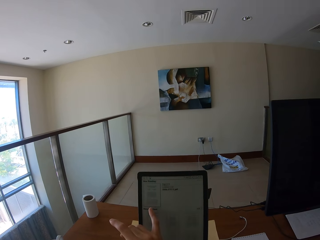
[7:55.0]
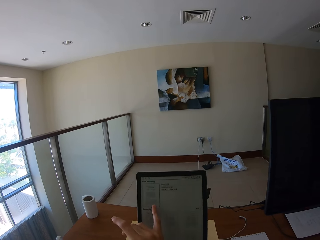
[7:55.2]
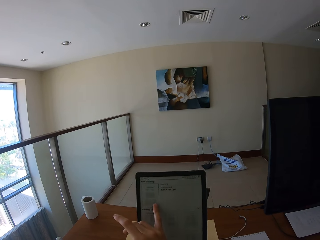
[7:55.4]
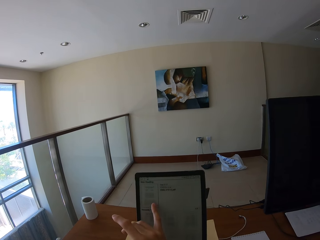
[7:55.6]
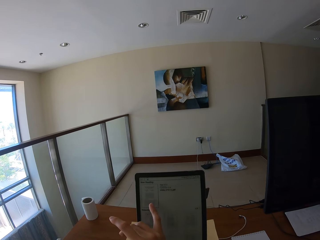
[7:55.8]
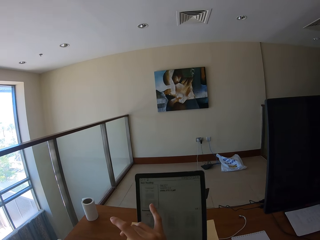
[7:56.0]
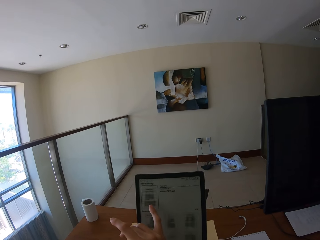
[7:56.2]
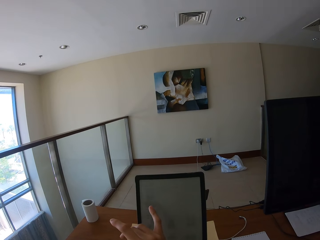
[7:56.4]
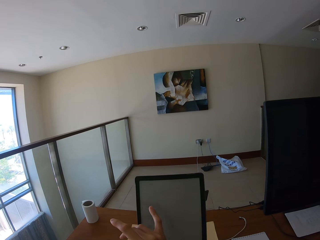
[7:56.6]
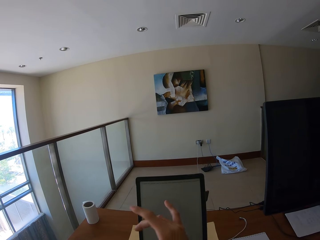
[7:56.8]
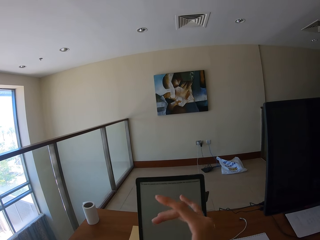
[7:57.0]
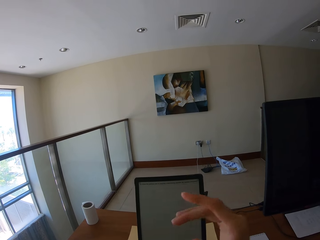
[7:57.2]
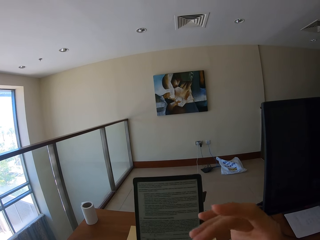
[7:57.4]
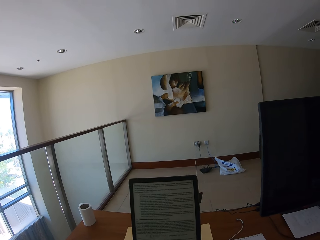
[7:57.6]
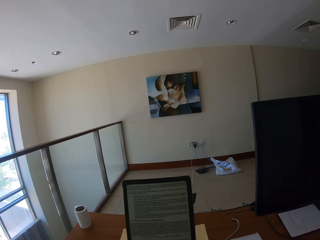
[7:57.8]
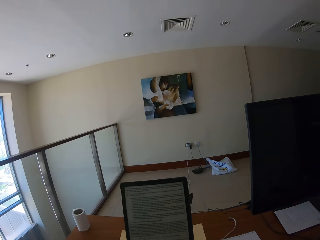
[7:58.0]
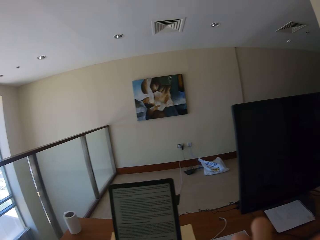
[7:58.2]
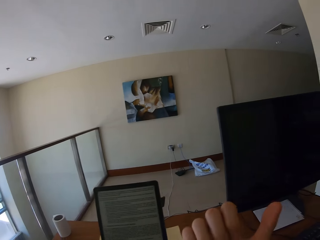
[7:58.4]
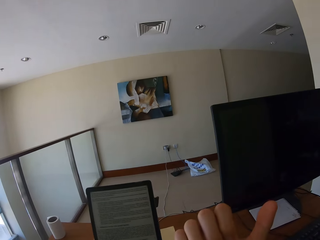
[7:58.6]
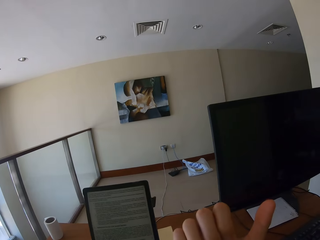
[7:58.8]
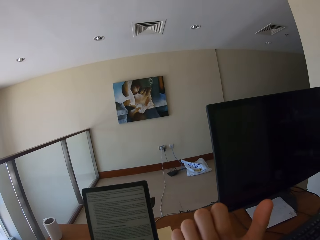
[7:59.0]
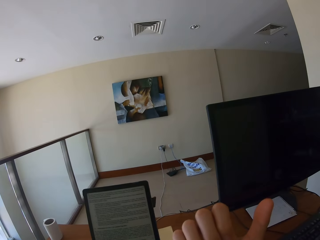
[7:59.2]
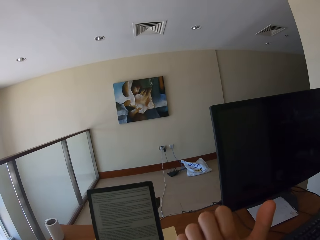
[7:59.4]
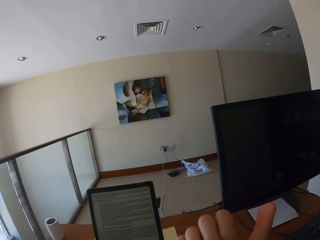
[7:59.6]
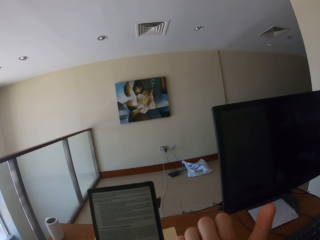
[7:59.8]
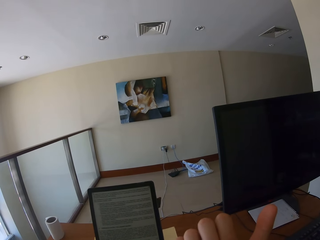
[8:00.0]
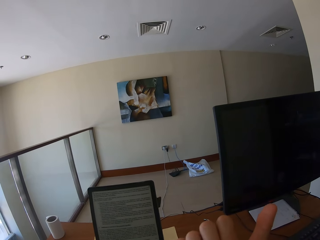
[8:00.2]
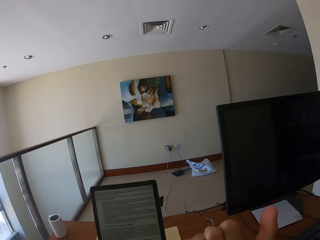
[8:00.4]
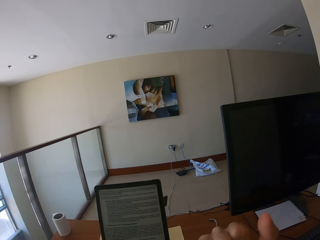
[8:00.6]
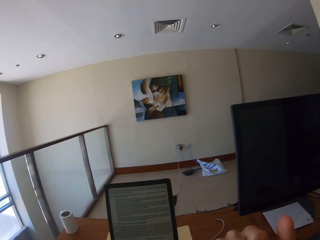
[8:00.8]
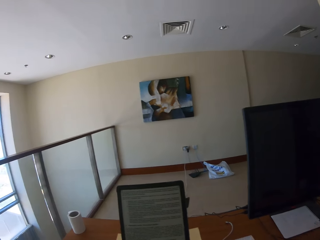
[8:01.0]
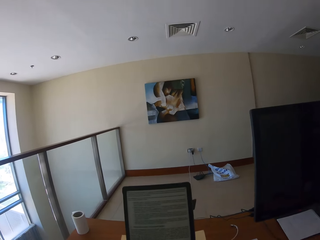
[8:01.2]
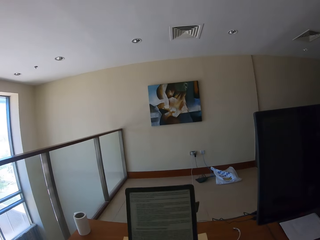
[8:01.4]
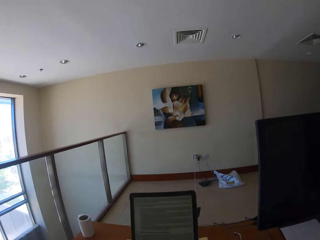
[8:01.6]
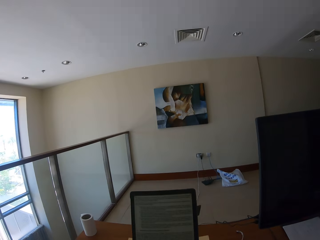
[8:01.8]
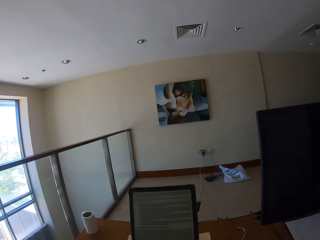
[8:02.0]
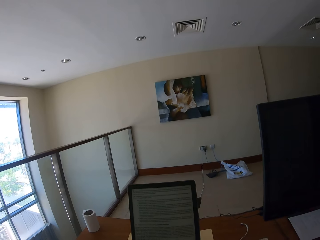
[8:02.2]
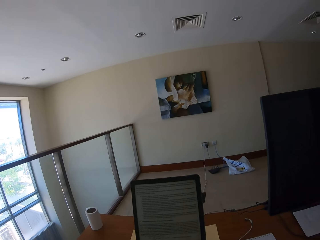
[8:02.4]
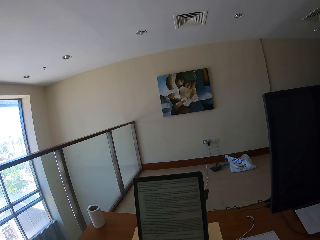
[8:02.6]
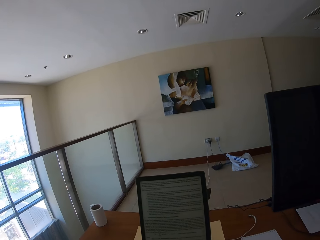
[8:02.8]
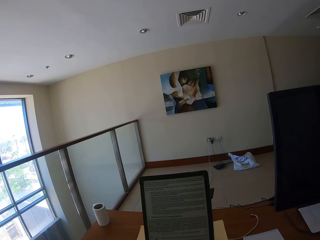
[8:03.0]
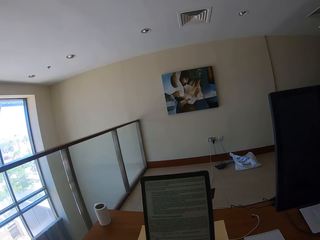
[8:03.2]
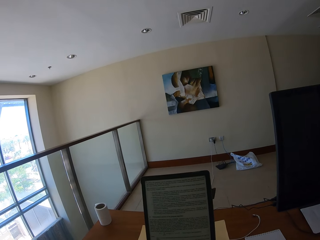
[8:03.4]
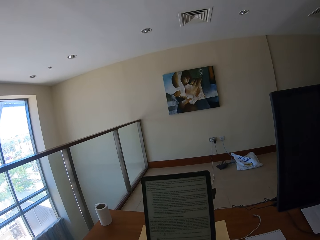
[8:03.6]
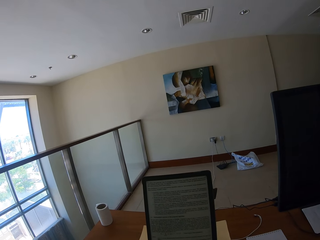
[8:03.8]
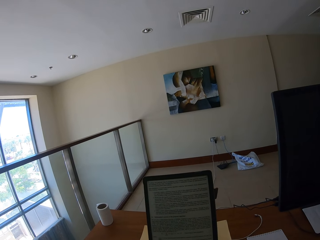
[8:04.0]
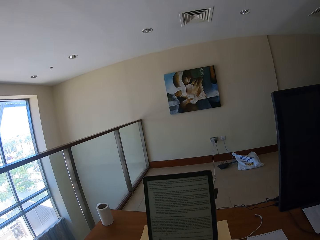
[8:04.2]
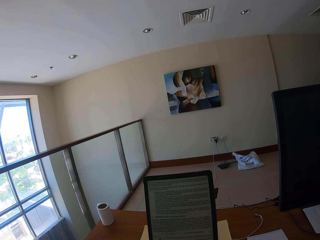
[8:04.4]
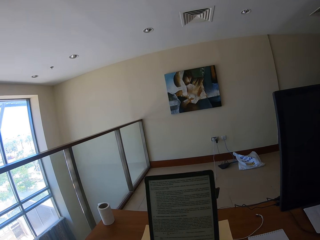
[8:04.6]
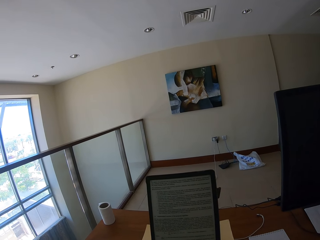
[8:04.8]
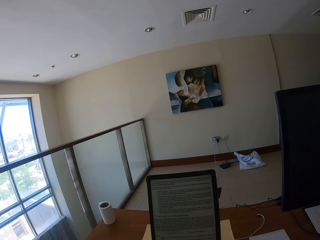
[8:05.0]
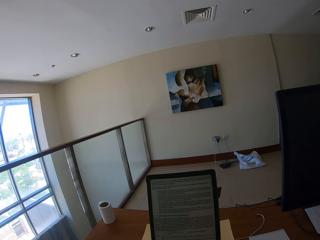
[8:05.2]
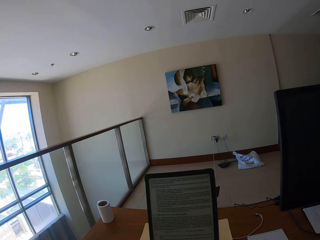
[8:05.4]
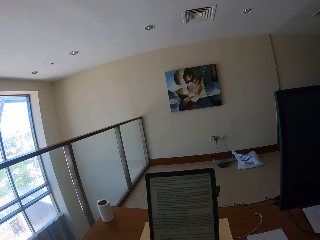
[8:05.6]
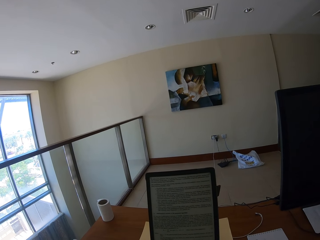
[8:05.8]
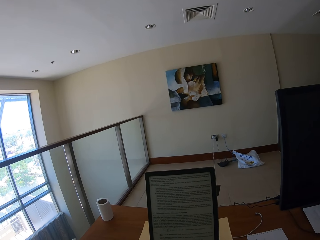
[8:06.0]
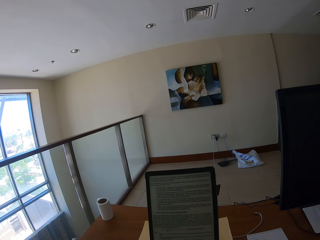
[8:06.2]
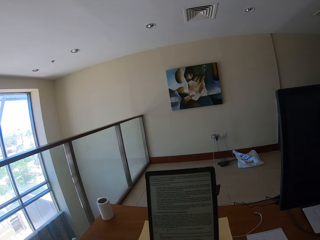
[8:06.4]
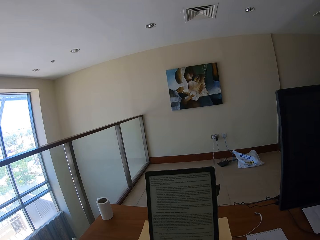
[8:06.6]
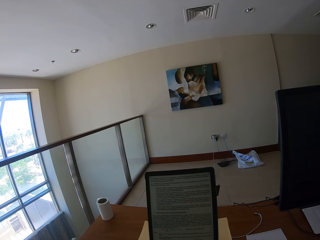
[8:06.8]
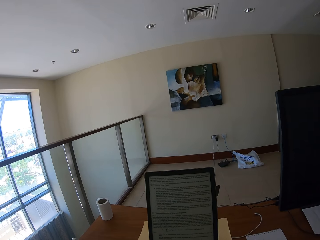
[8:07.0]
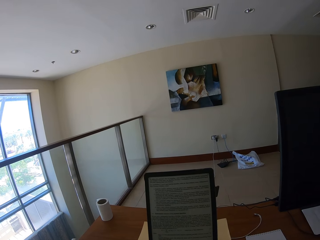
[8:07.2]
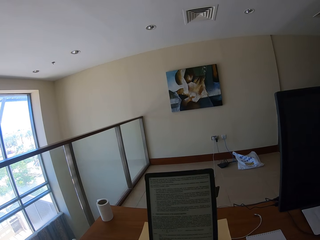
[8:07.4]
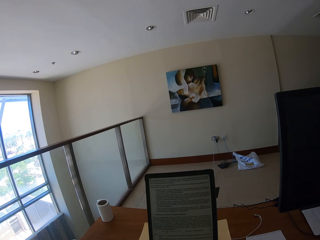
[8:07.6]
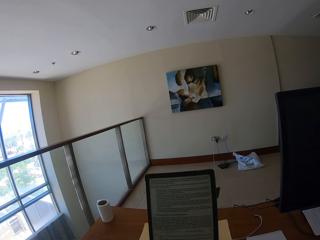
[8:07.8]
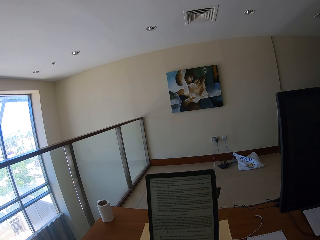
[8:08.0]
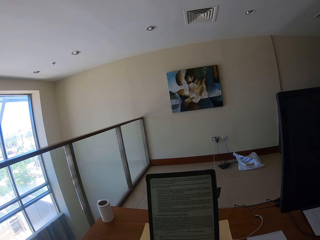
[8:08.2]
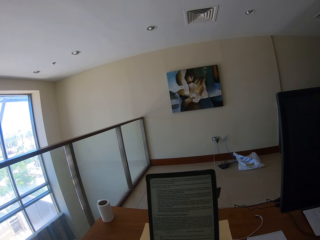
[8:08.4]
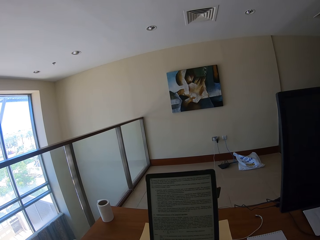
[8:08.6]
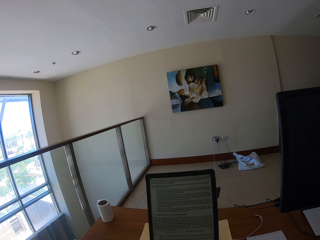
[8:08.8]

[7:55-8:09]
The camera wearer reads on the tablet. They look around.

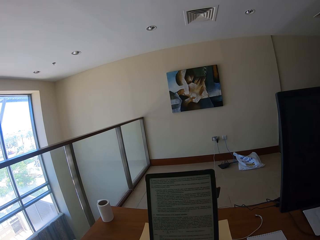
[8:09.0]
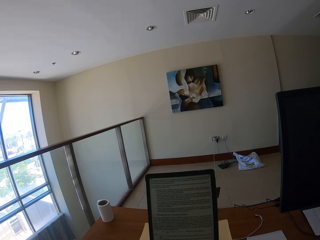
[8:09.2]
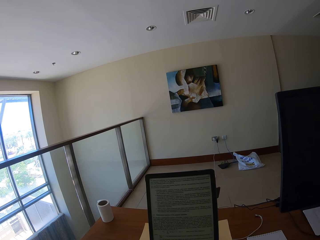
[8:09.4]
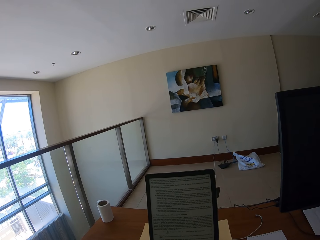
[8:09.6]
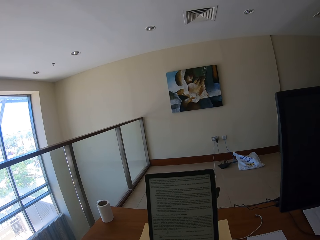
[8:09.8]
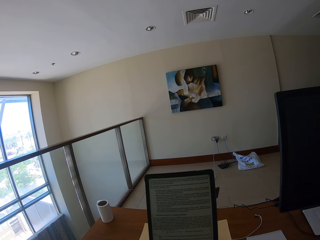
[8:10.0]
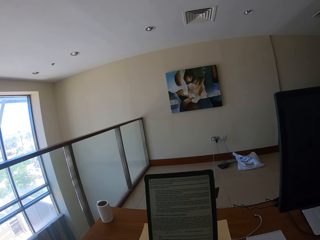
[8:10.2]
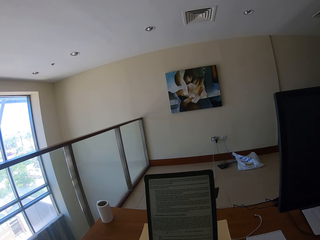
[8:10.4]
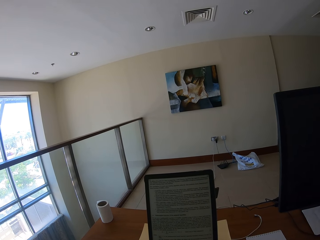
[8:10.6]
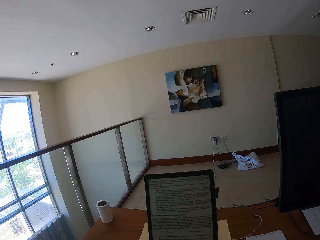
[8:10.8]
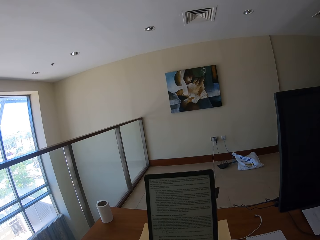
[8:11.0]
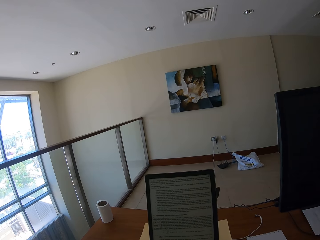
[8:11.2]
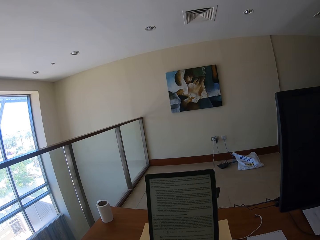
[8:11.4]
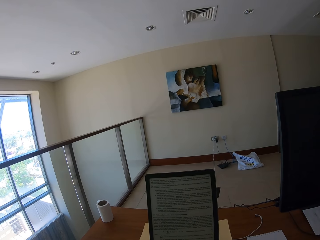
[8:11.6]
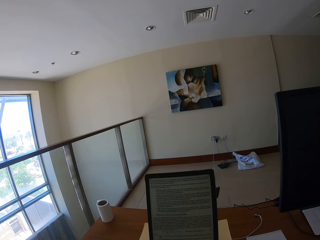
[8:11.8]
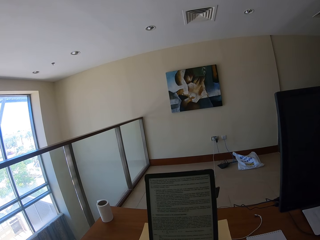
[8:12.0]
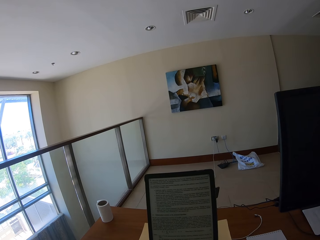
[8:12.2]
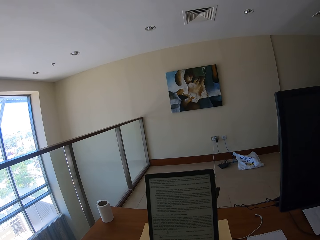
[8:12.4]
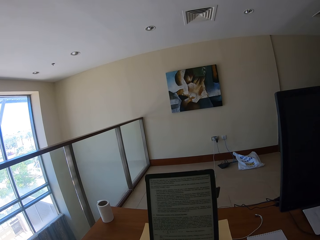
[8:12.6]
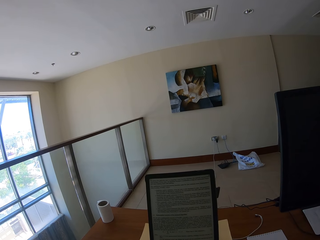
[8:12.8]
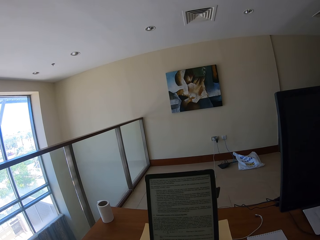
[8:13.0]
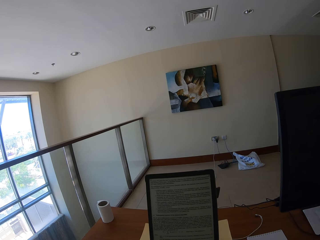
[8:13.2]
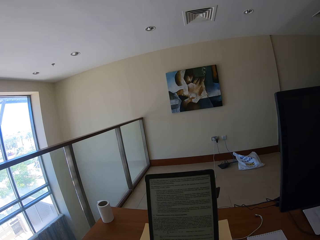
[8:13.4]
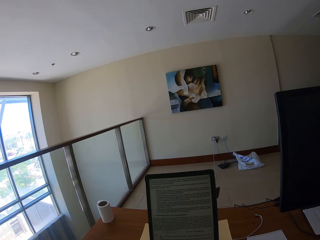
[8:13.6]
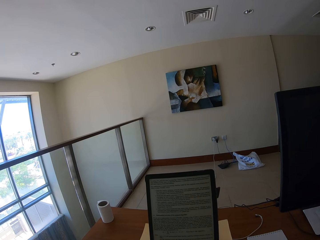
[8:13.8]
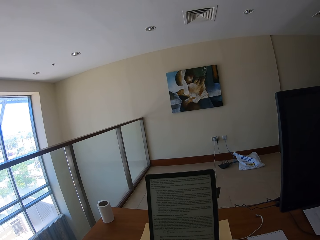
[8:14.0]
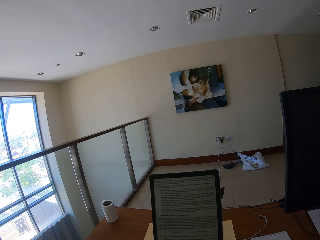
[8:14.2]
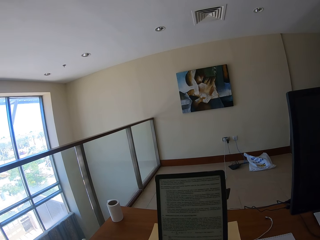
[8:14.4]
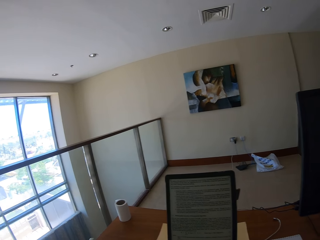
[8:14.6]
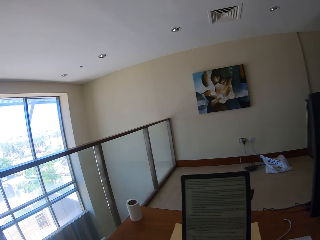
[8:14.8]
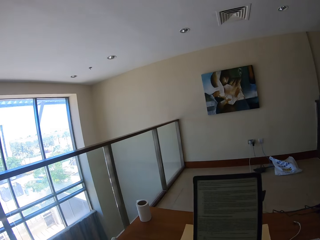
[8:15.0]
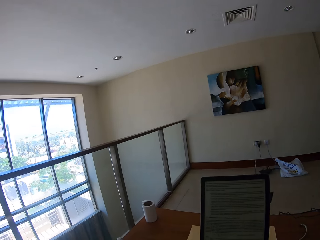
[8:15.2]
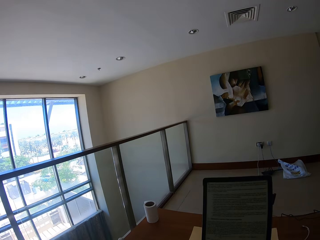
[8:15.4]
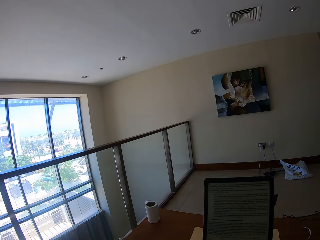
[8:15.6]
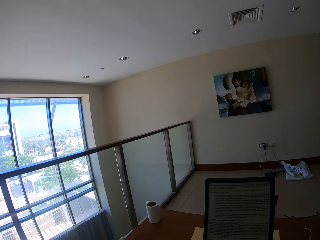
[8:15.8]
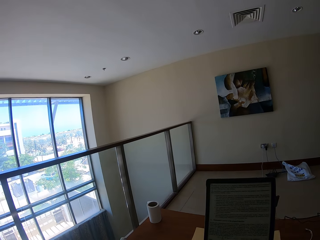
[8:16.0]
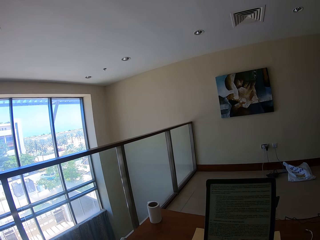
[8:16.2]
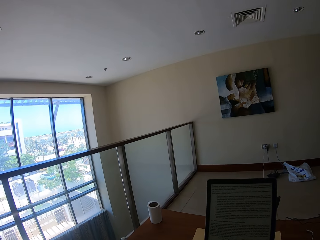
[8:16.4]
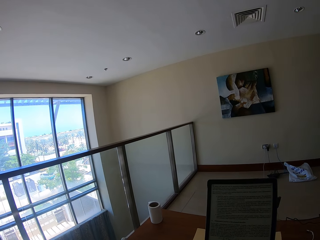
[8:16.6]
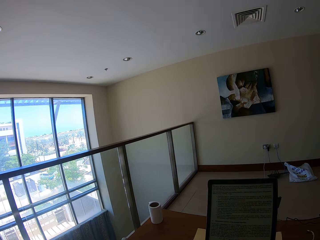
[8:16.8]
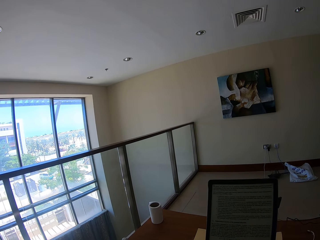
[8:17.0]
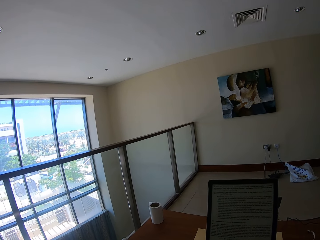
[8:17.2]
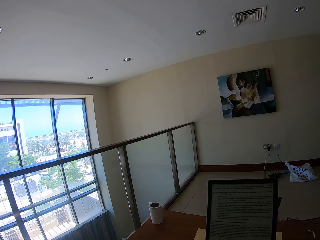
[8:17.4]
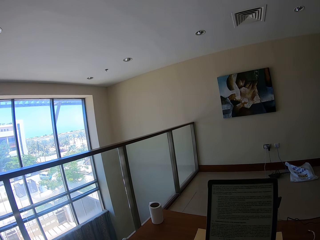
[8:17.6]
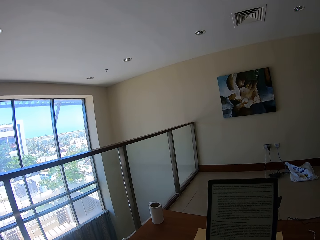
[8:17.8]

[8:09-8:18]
The camera wearer leaves the tablet on the table.
